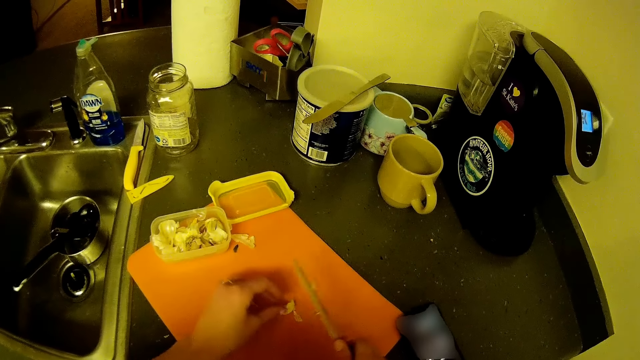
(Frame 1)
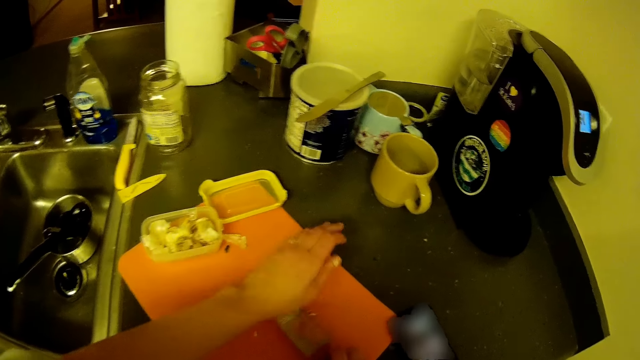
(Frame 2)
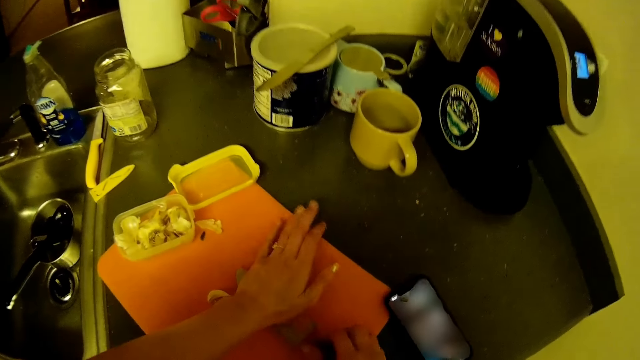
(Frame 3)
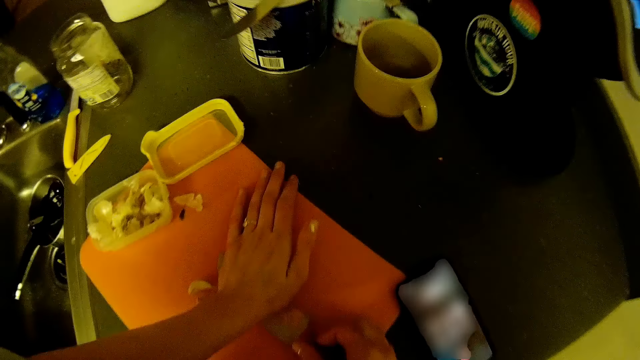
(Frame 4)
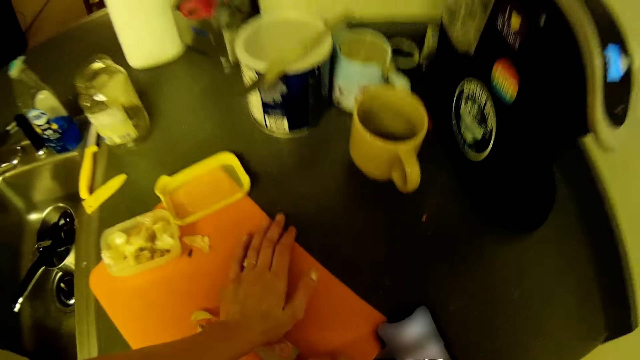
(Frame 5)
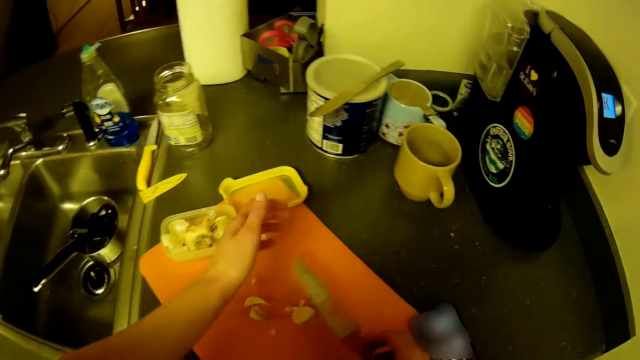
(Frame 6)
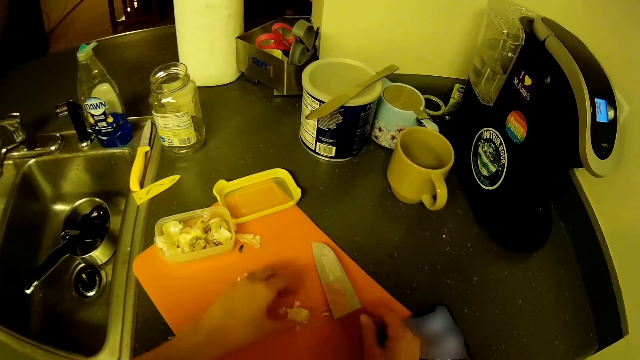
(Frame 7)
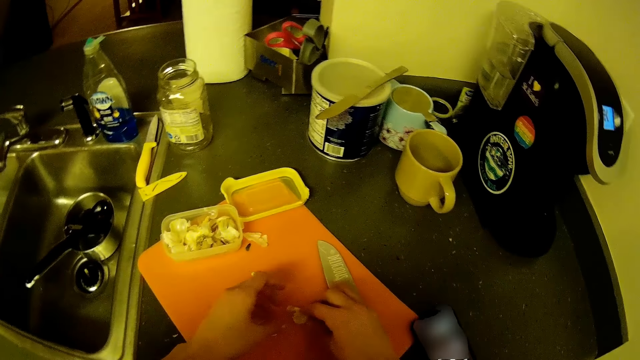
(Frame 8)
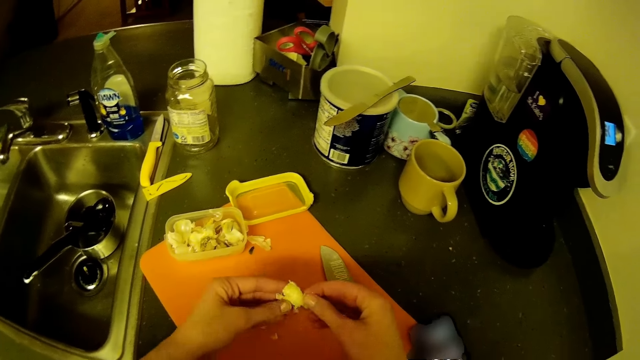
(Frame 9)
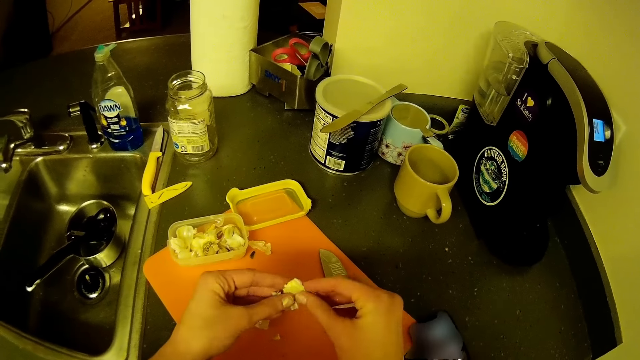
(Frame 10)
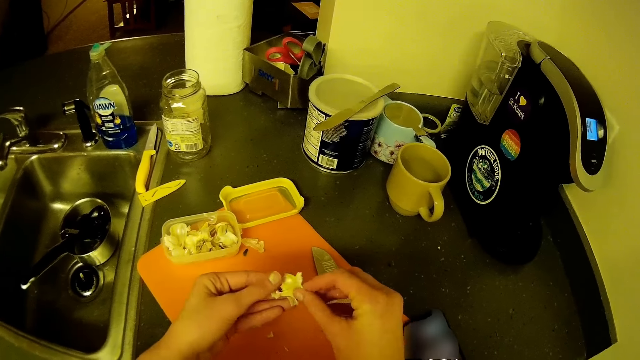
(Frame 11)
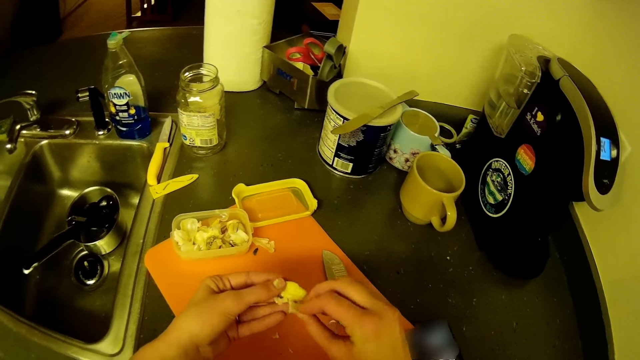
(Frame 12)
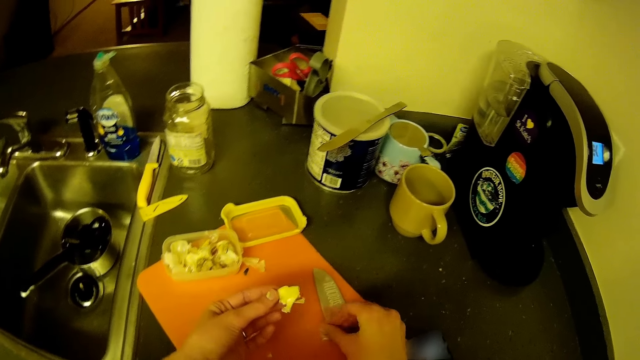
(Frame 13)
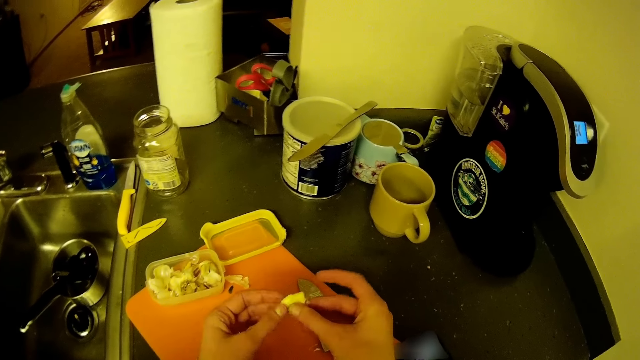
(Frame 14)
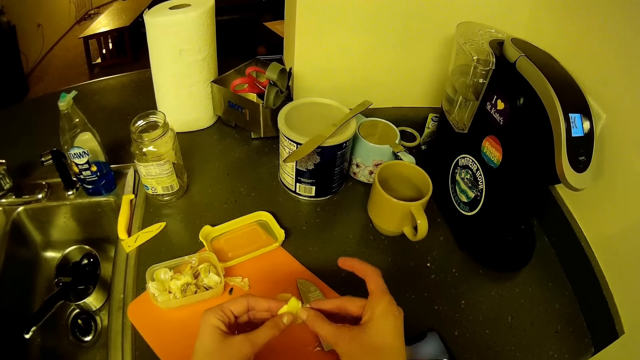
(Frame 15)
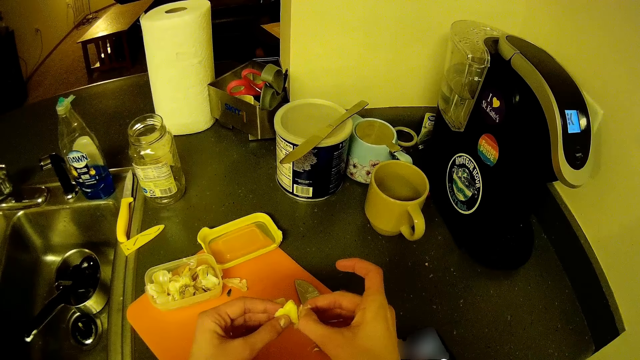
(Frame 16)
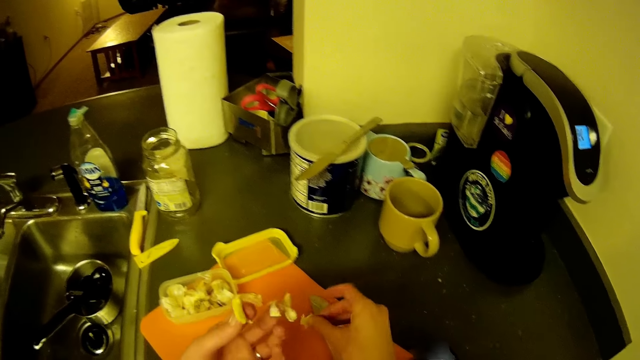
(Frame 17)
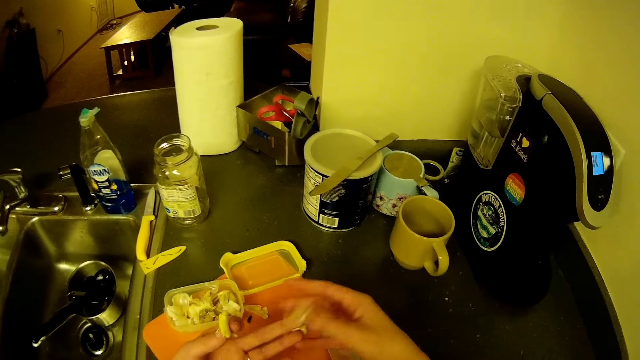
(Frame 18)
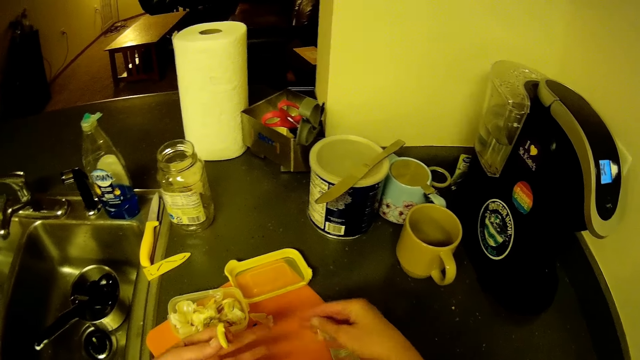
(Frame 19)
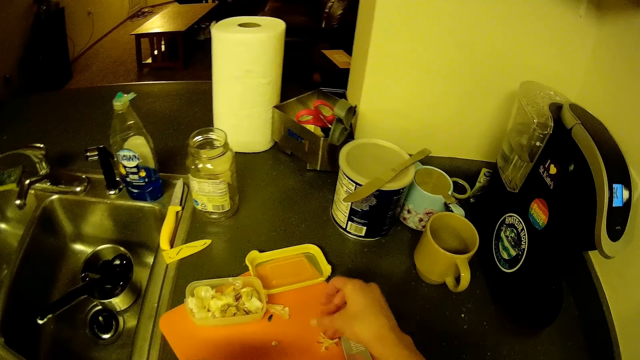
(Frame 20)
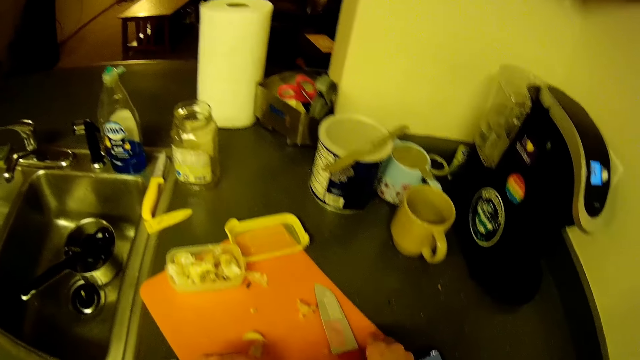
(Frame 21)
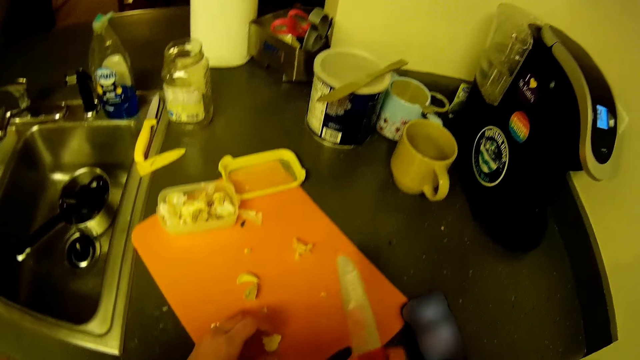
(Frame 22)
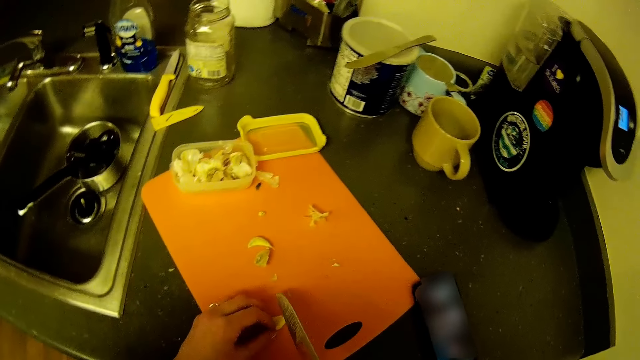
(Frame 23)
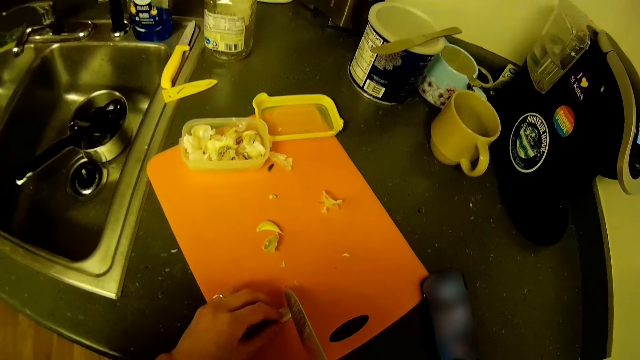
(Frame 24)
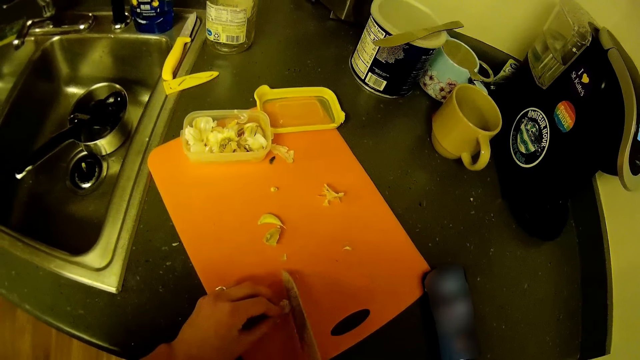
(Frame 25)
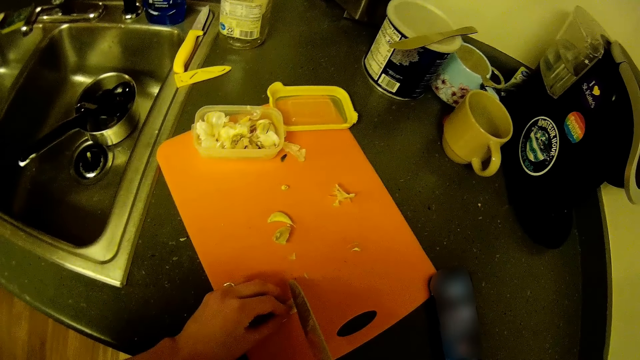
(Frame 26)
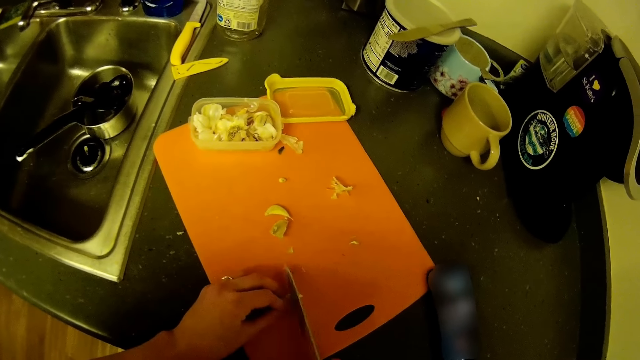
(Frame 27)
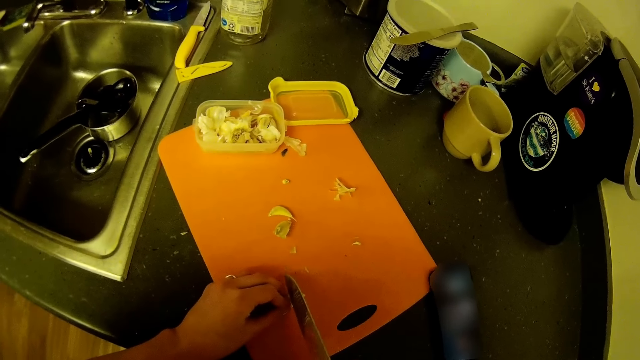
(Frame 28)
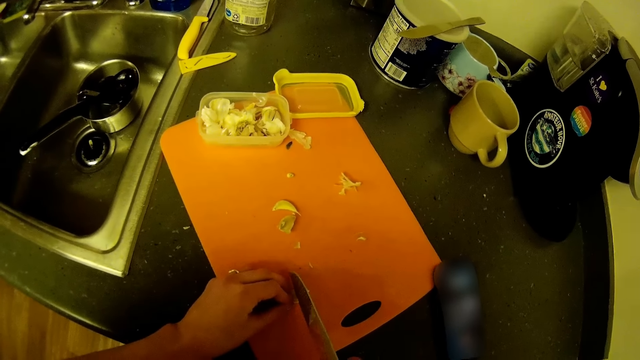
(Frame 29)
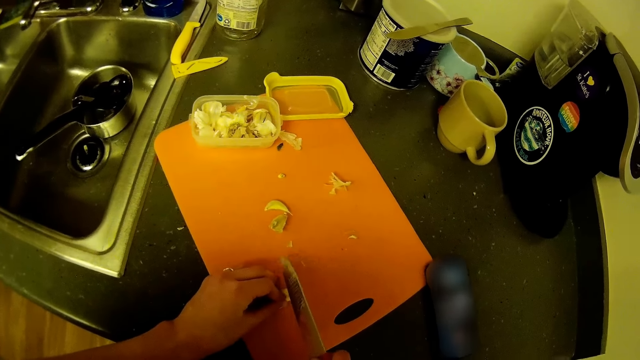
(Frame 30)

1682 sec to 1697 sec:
The camera wearer places the knife in her right hand on the clove of garlic on the chopping board. She places her right hand on the knife in her right hand. She presses the knife with her hand. She crushes the clove of garlic with her hands. She removes her left hand from the knife in her right hand. She drops the knife in her right hand on the chopping board. She picks up a crushed garlic with her right hand. She holds the crushed garlic with both hands. She peels a skin of the crushed garlic in her right hand. She drops the skin of the crushed garlic on the chopping board with her right hand. She picks the knife from the chopping board with her right hand. She chops the garlic on the chopping board with the knife in her right hand.

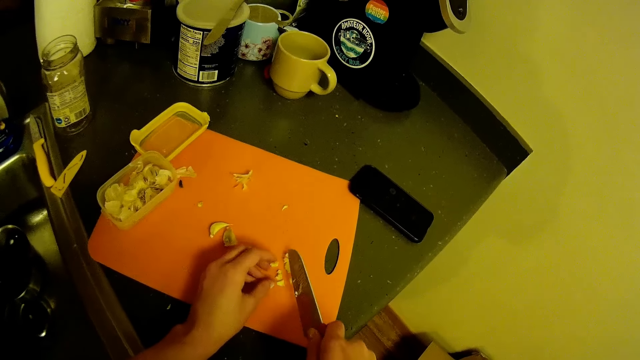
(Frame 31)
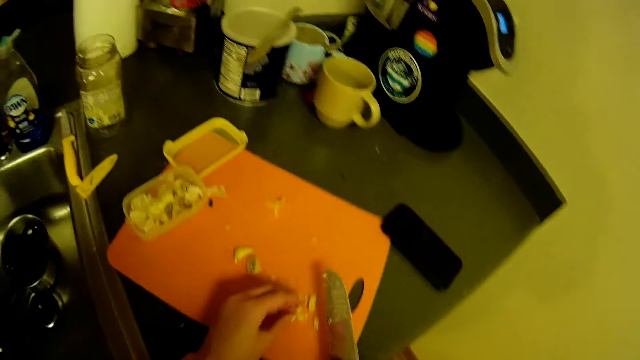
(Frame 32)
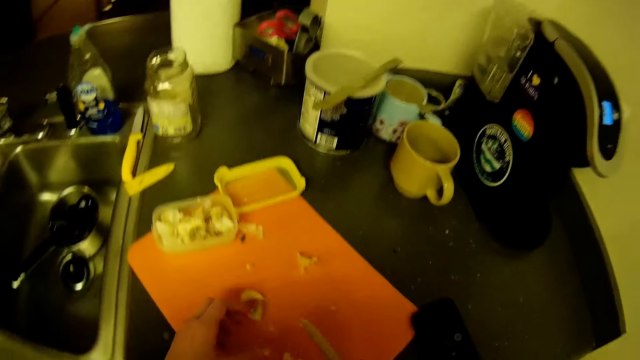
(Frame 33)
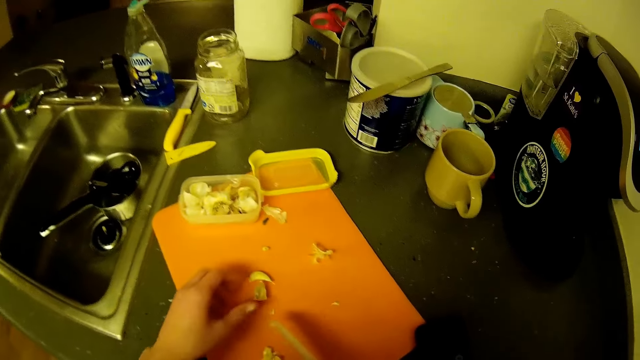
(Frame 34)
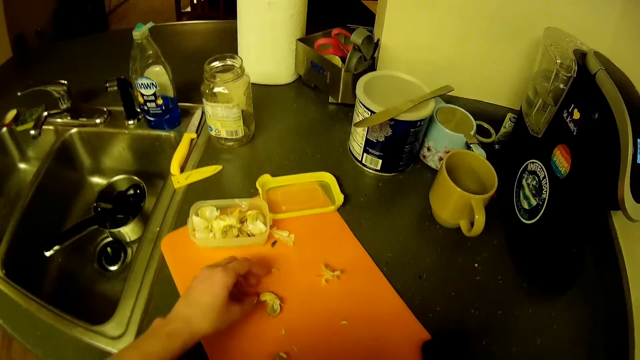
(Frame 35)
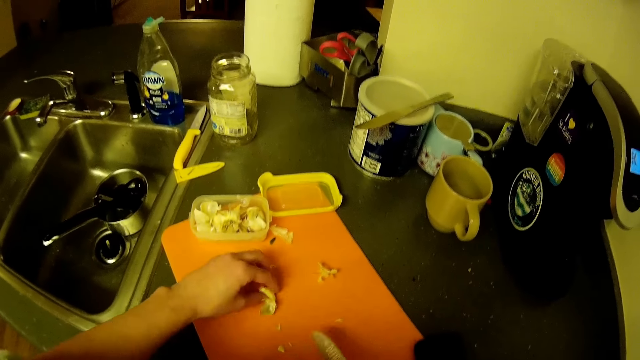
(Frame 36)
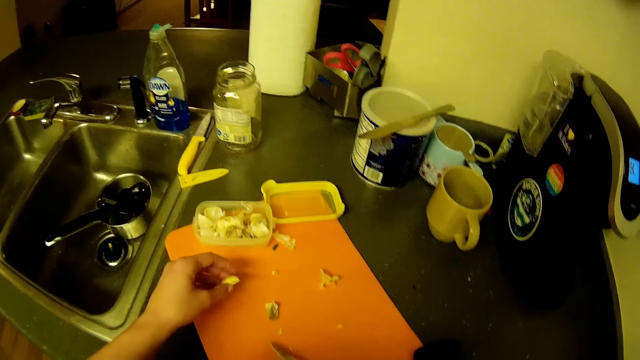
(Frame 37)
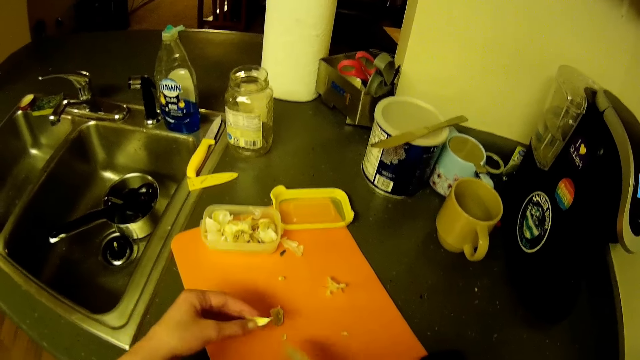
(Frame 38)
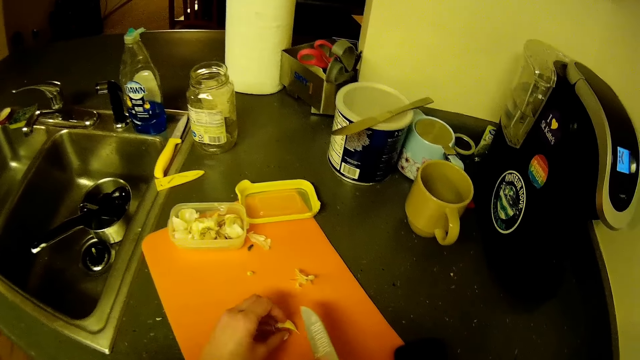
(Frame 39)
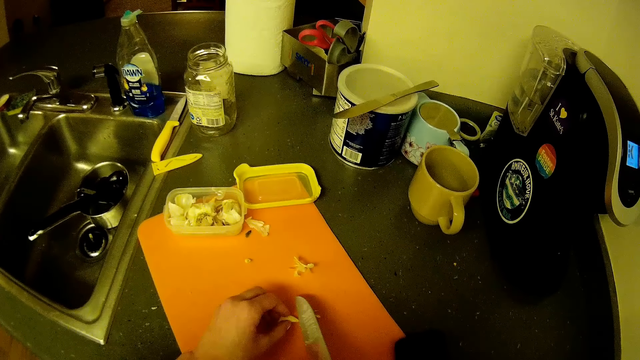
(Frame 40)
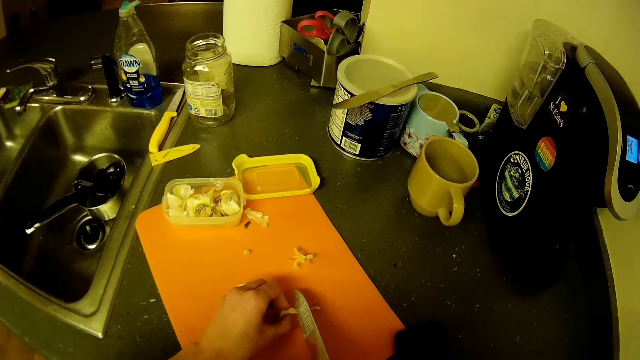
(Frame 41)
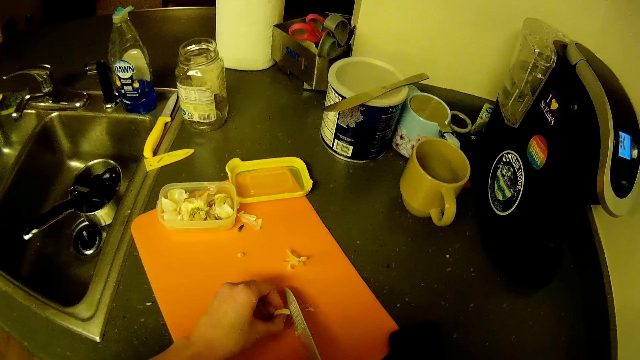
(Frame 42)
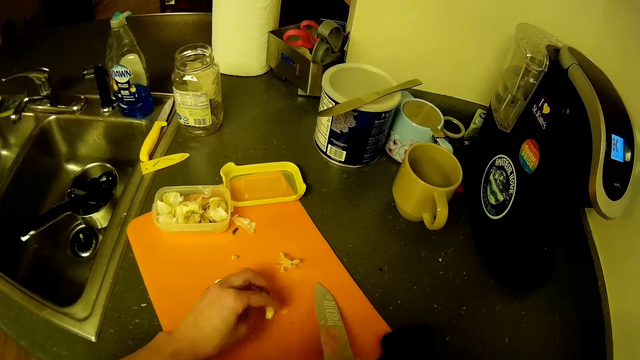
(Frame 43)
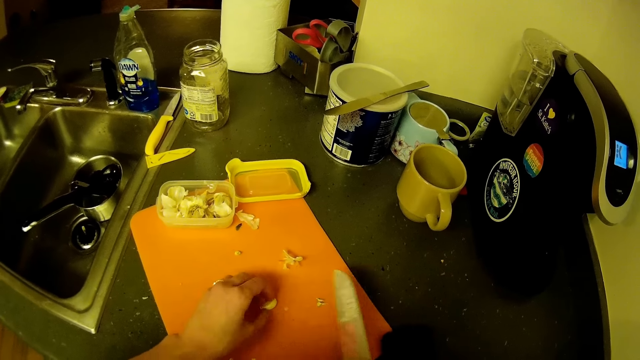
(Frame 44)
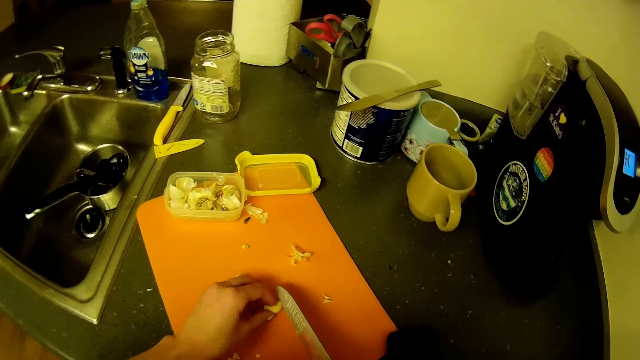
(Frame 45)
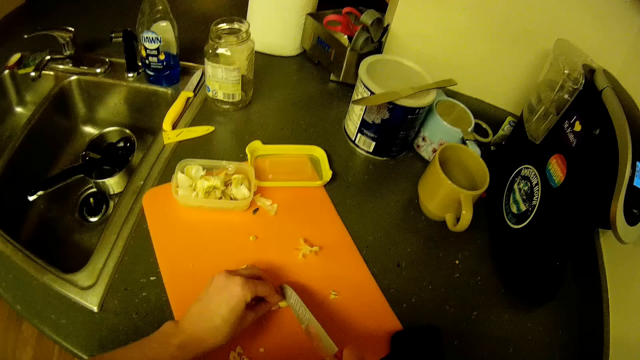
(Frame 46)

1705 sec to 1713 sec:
The camera wearer takes off her left hand from the chopping board. She pushes the skin of the garlic on the chopping board with her left hand. She picks the clove of garlic on the chopping board with her left hand. She pushes the skin of the garlic on the chopping board with the knife in her right hand. She places the clove of garlic in her left hand on the chopping board. She cuts an end of the clove of garlic on the chopping board with the knife in her right hand. She turns the clove of garlic on the chopping board with her left hand. She cuts an end of the clove of garlic on the chopping board with the knife in her right hand.
